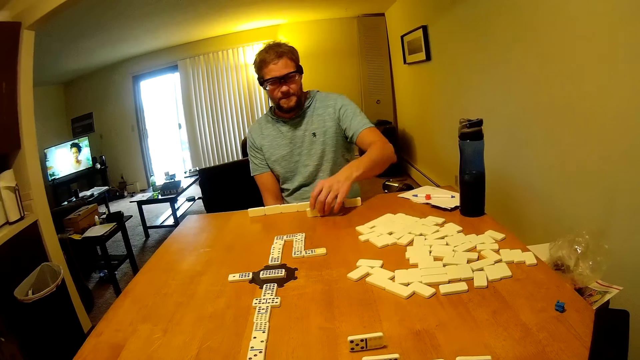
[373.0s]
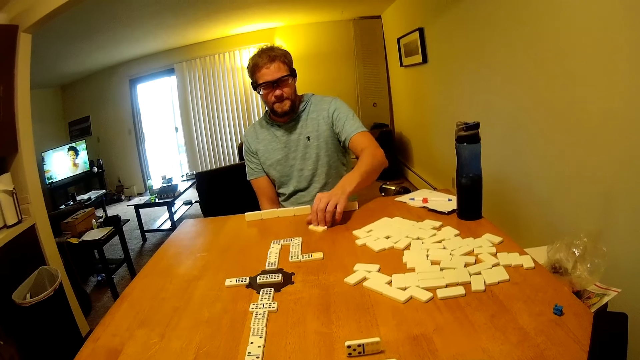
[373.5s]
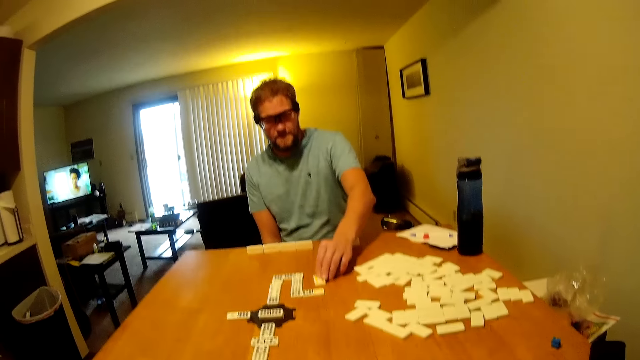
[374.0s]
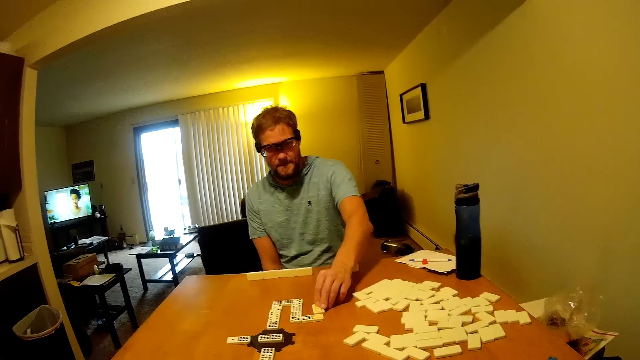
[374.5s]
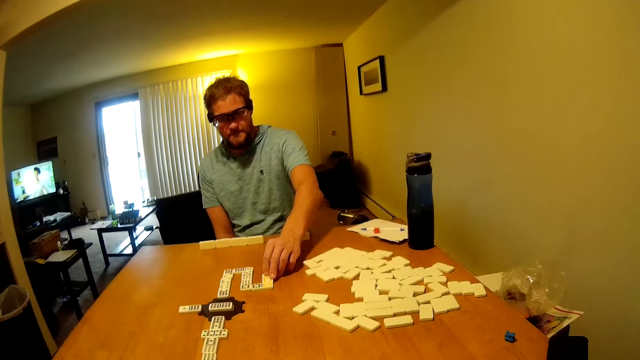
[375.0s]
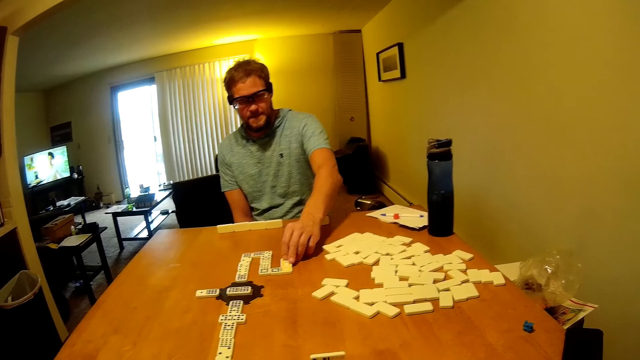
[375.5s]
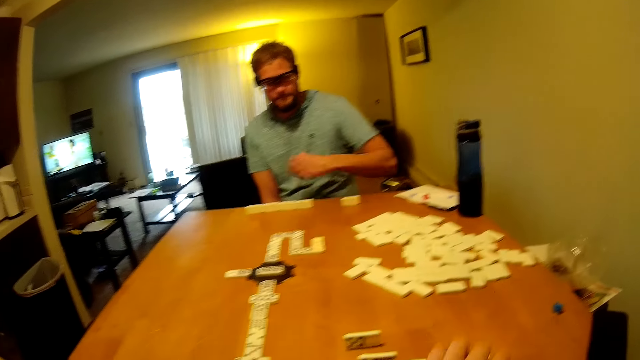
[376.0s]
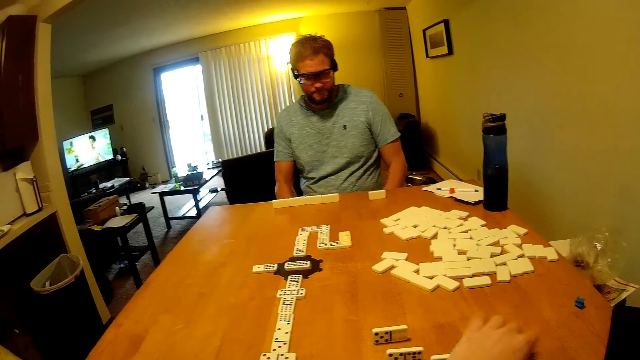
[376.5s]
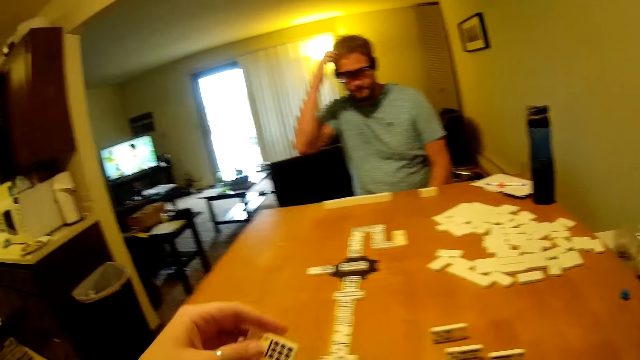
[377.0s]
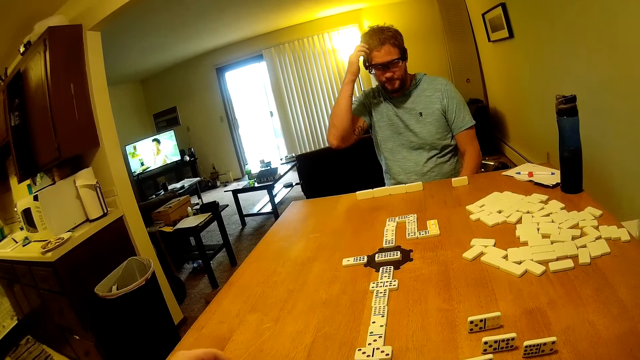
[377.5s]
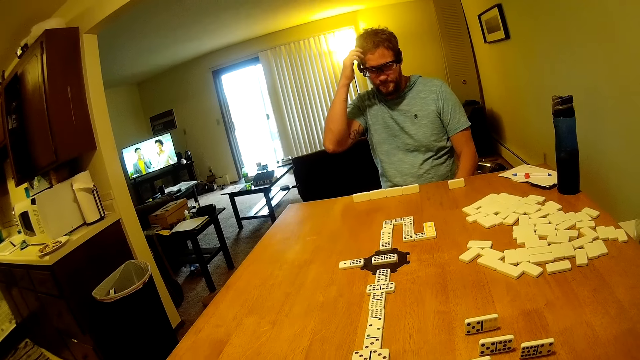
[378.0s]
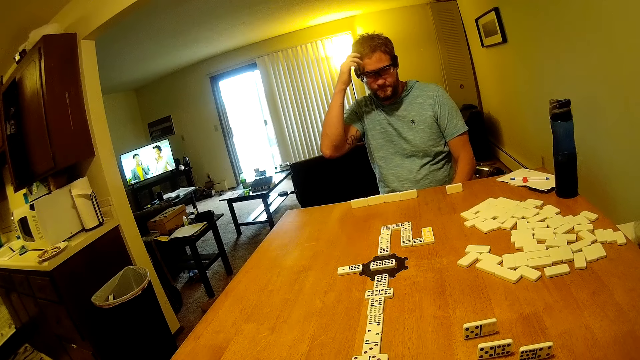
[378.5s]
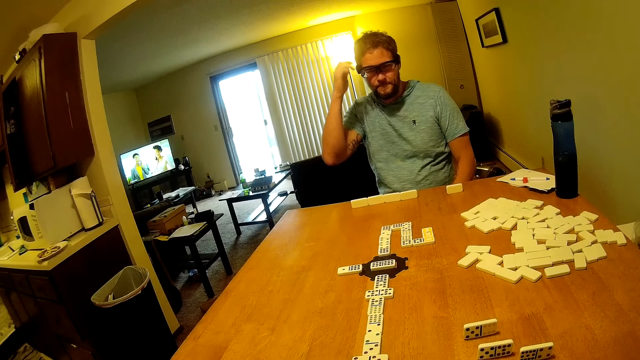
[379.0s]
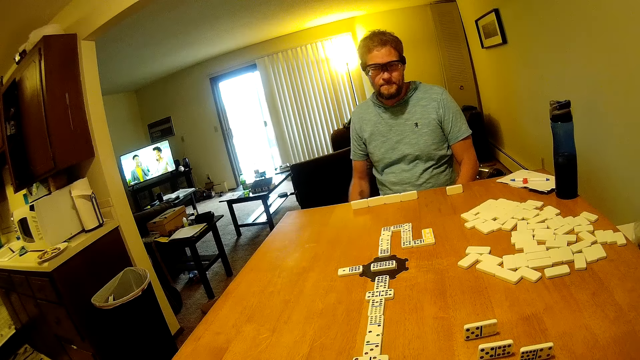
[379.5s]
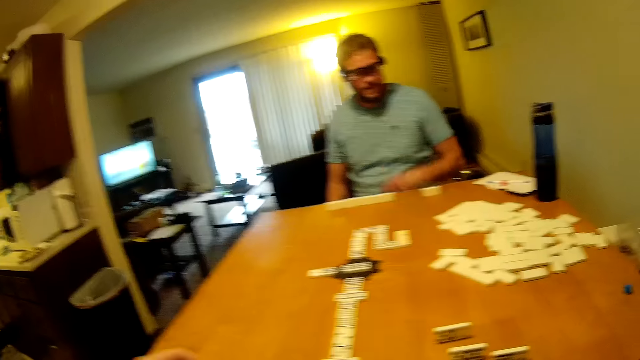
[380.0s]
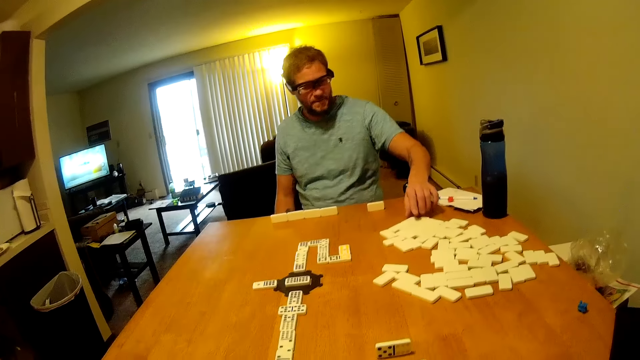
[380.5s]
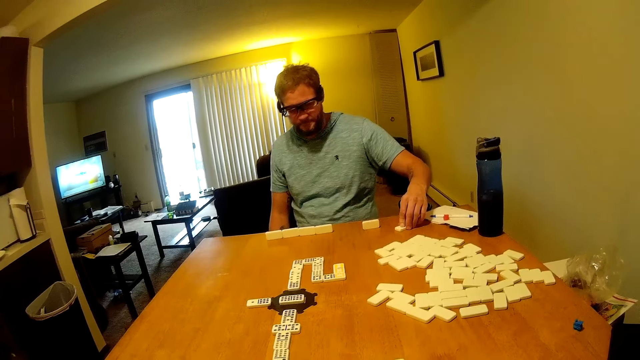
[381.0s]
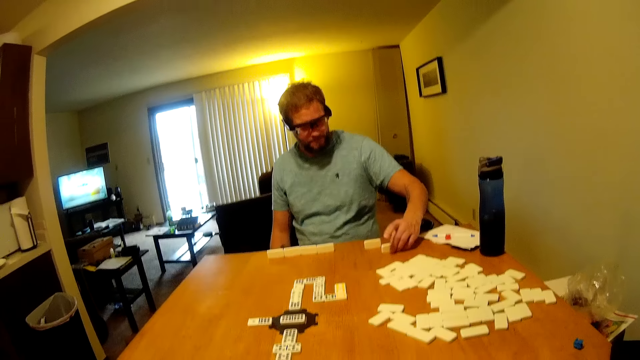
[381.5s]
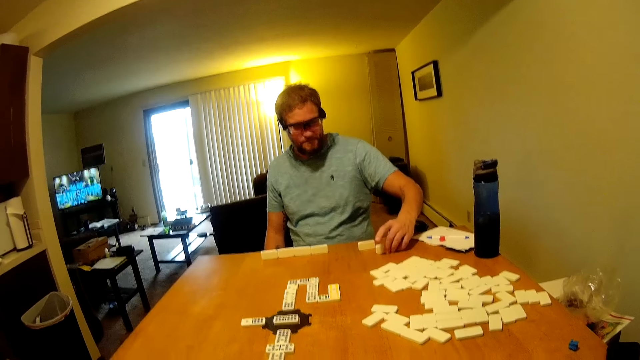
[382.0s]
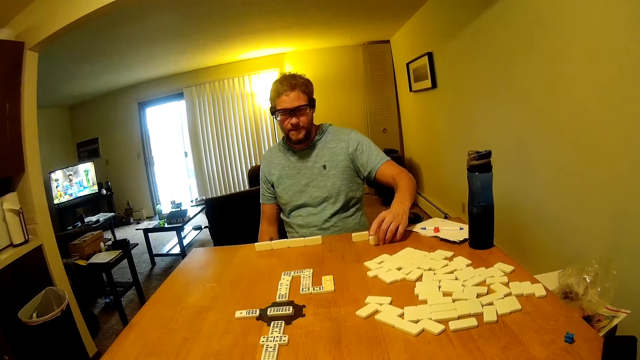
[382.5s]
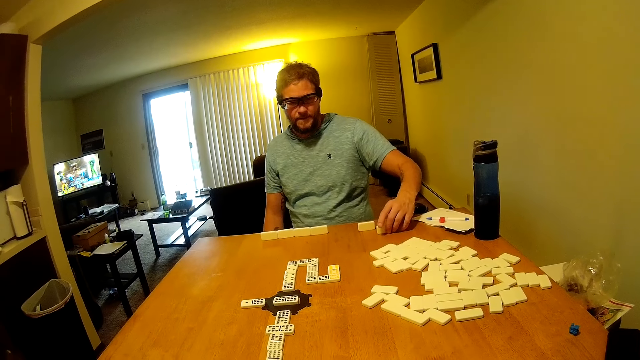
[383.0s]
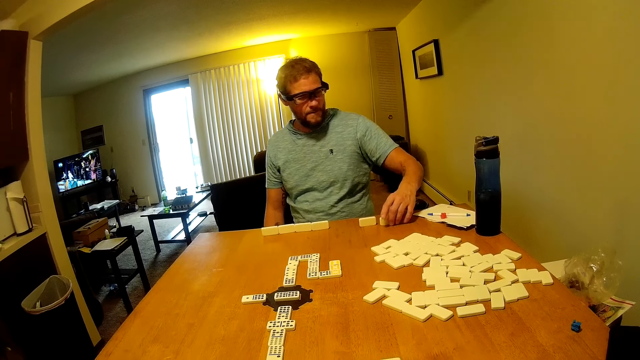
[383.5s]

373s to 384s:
A man plays domino on the table or board. The camera wearer plays domino on the table. The man touches his hair. The man plays the board. The man picks something from the table.

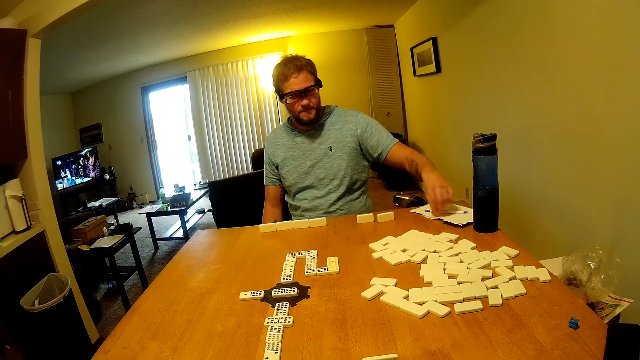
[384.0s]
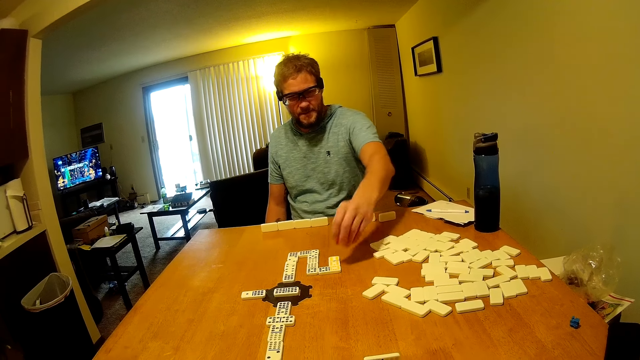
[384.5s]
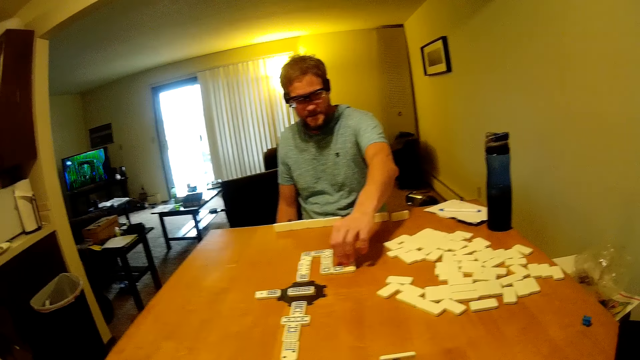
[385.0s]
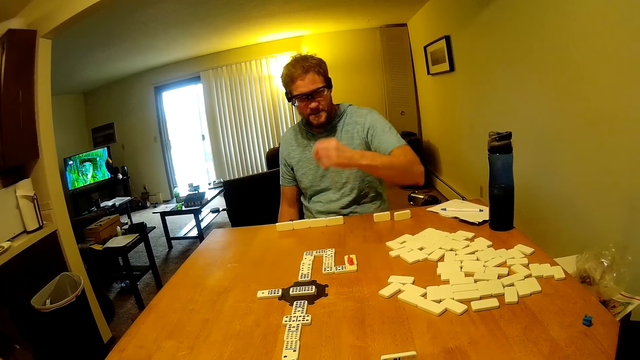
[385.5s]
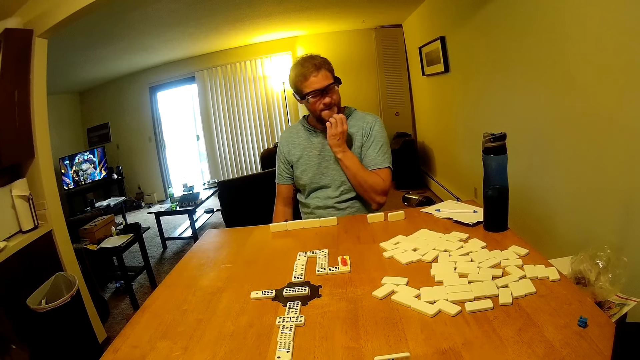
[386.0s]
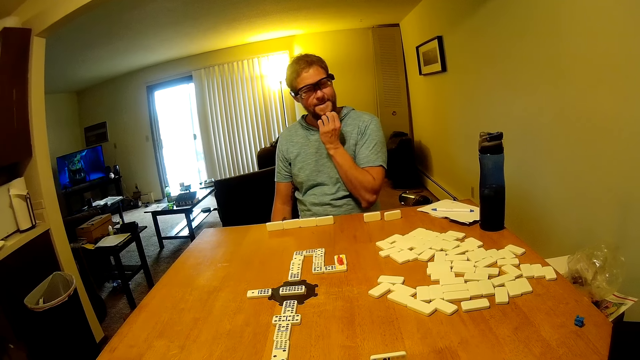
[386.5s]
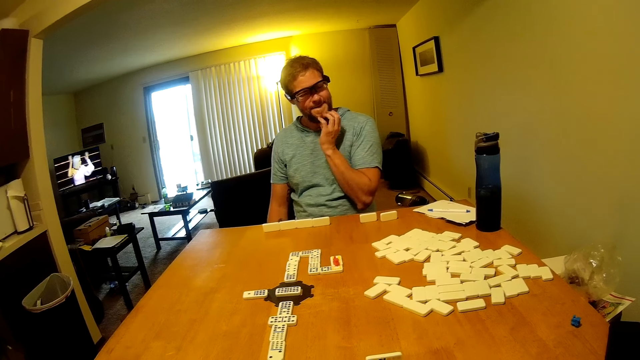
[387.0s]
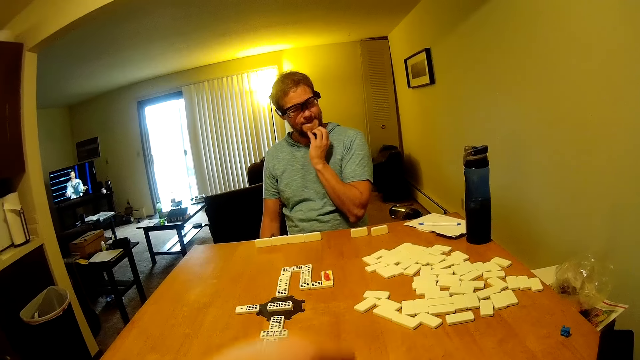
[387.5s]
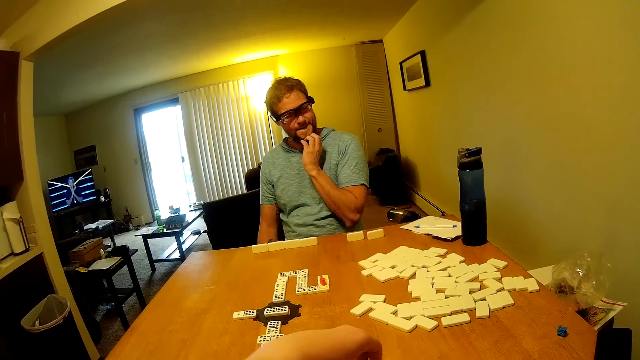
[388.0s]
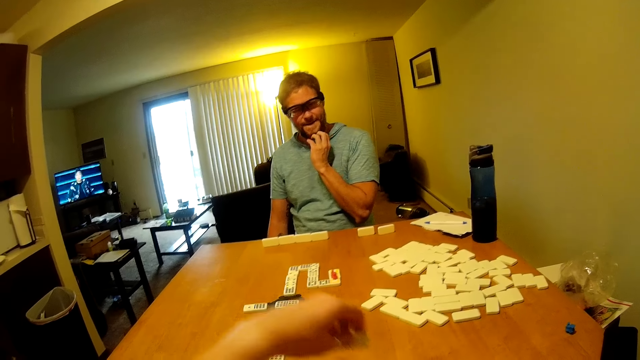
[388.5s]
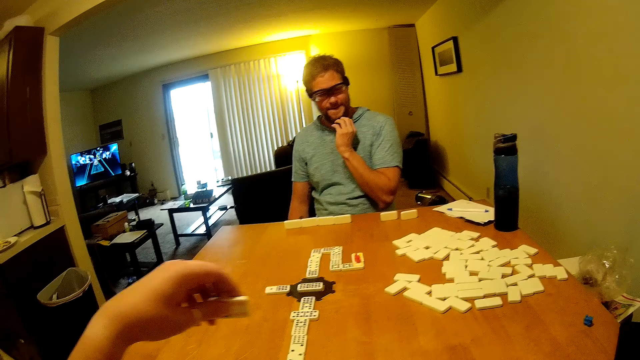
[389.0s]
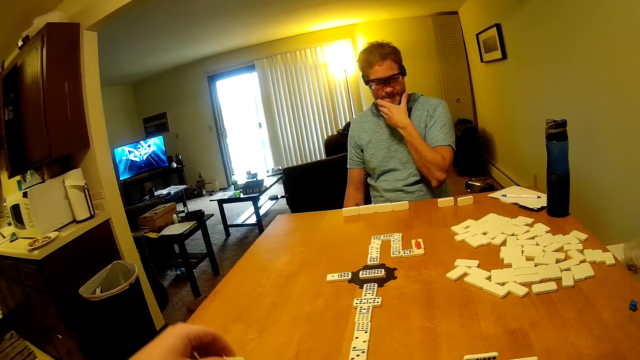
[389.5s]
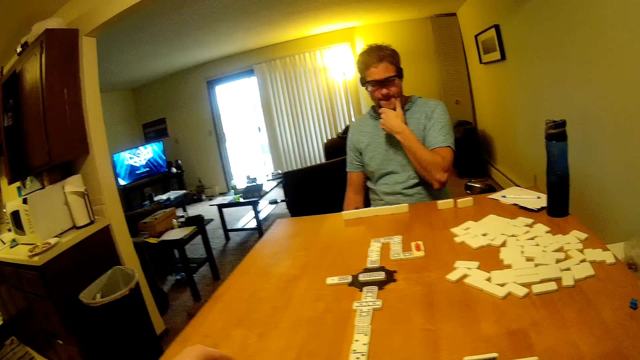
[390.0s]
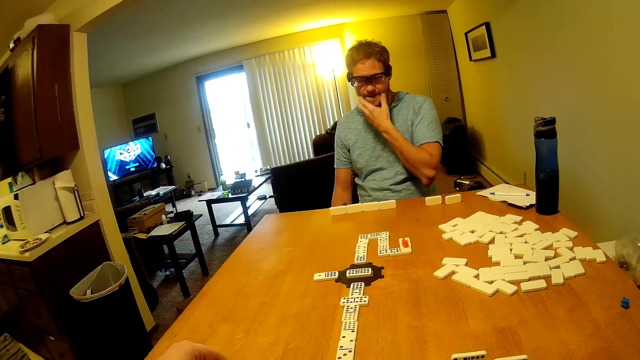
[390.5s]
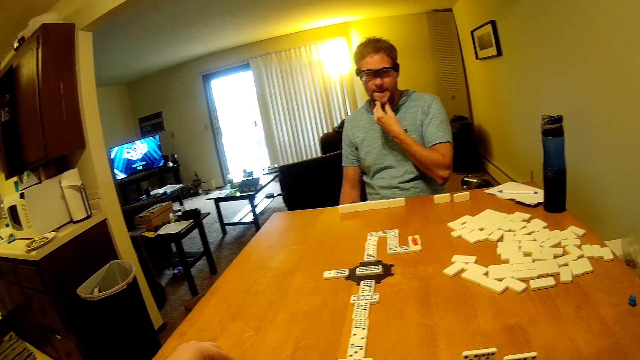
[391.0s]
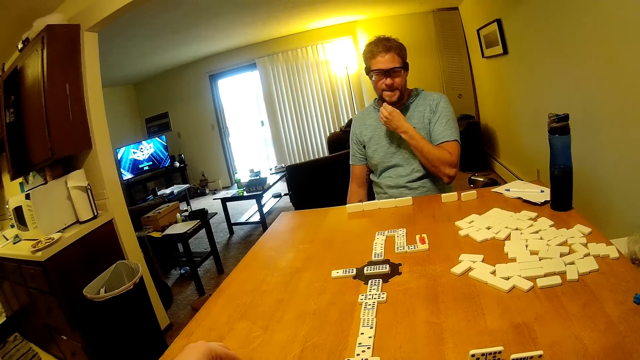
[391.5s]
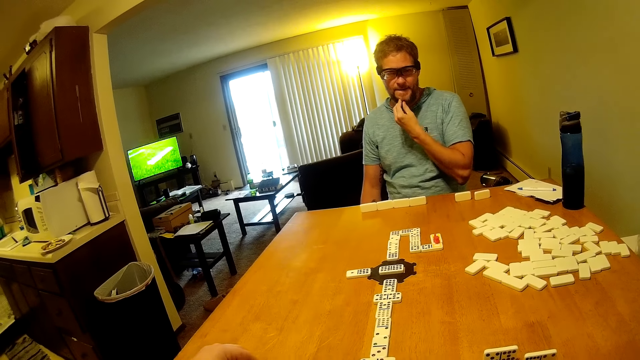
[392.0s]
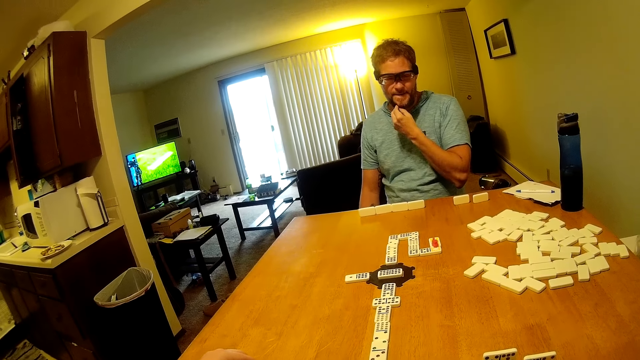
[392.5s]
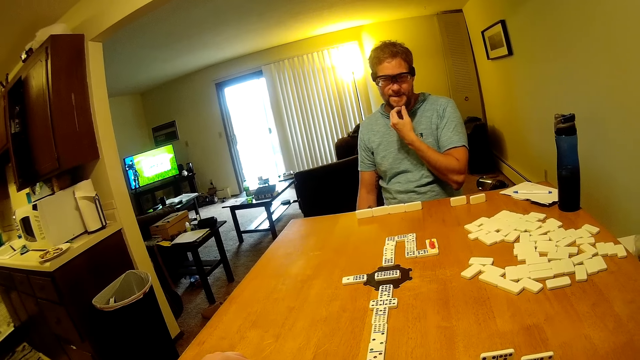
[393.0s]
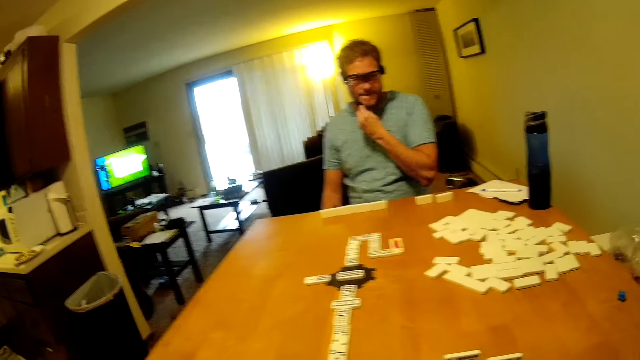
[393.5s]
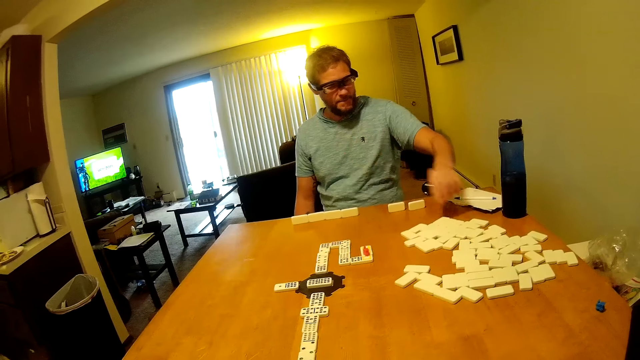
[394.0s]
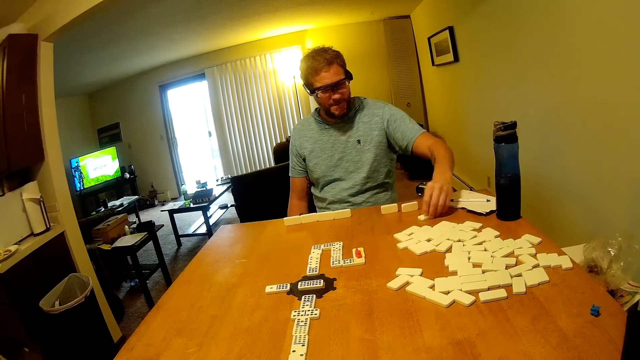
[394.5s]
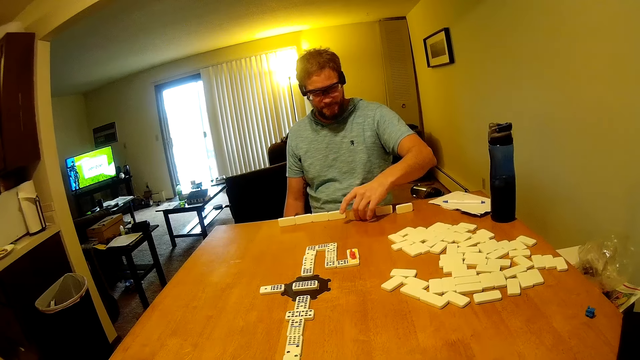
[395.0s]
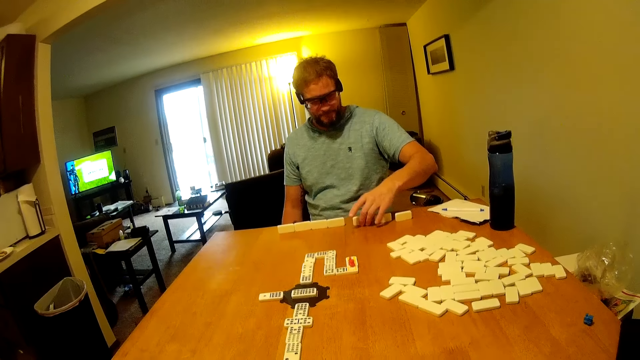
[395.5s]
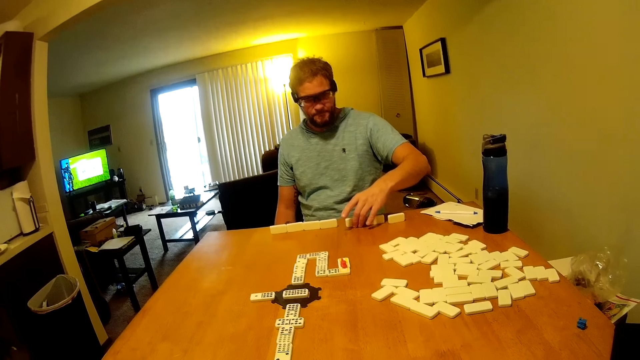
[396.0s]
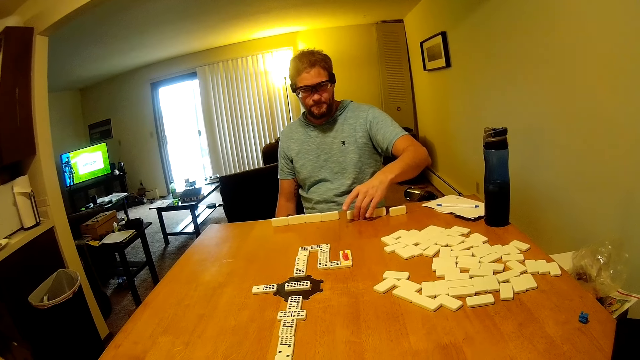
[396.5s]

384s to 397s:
The camera wearer puts something on the domino. They play domino on the table. A man plays domino on the table.
